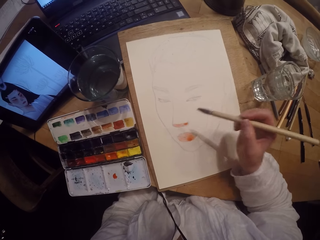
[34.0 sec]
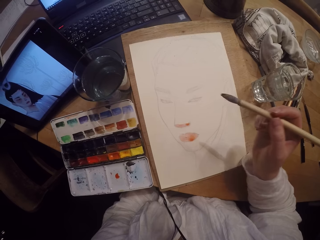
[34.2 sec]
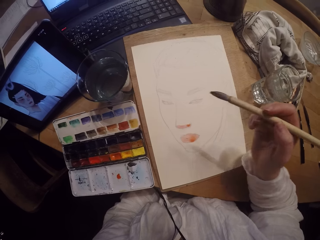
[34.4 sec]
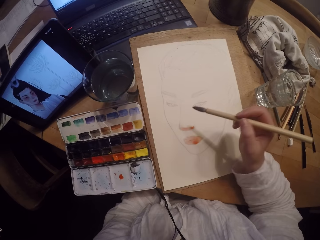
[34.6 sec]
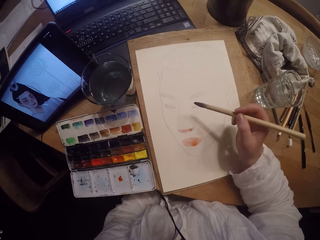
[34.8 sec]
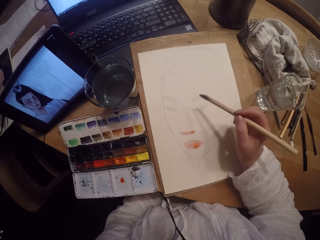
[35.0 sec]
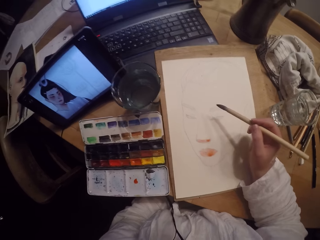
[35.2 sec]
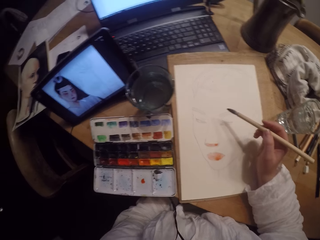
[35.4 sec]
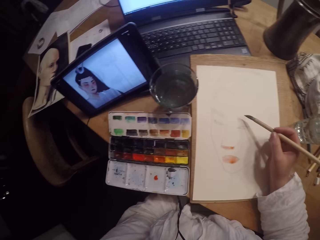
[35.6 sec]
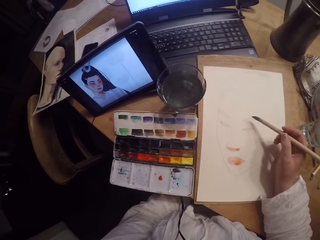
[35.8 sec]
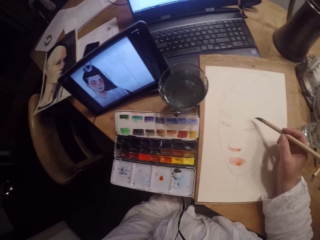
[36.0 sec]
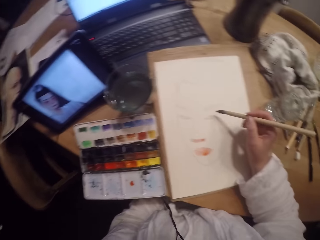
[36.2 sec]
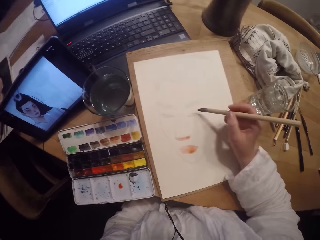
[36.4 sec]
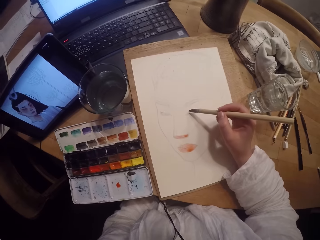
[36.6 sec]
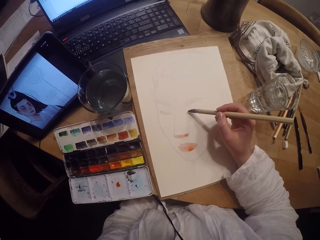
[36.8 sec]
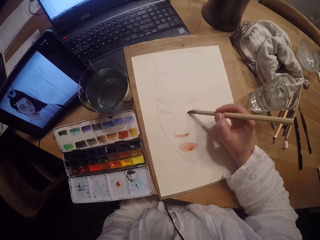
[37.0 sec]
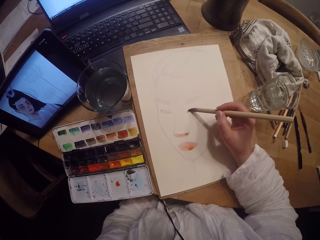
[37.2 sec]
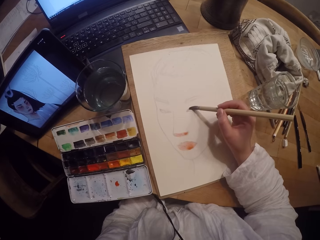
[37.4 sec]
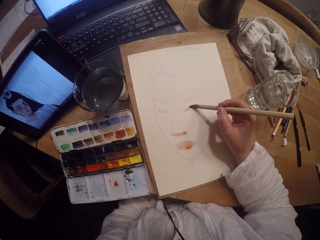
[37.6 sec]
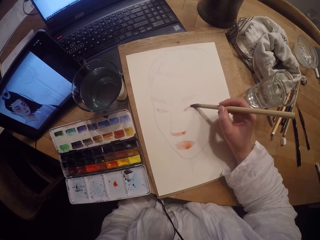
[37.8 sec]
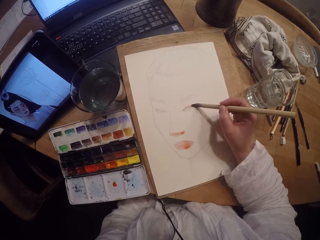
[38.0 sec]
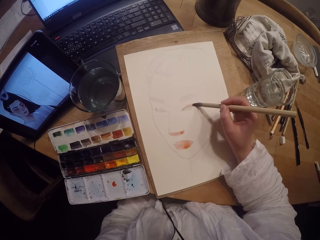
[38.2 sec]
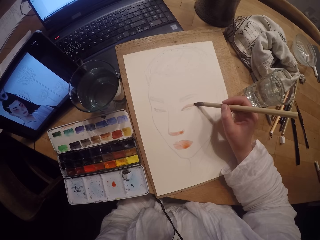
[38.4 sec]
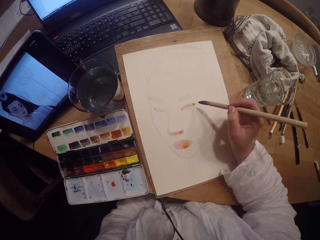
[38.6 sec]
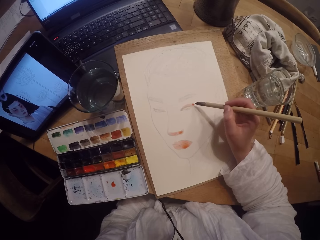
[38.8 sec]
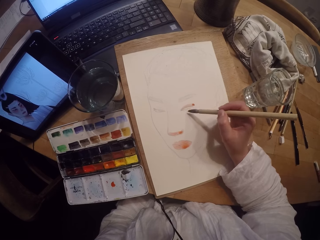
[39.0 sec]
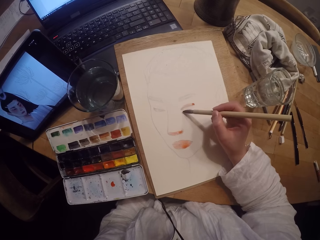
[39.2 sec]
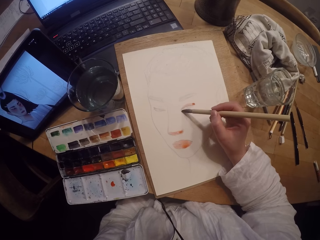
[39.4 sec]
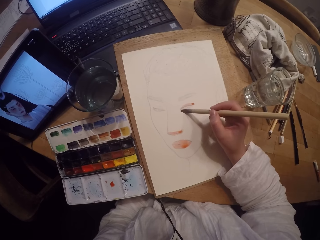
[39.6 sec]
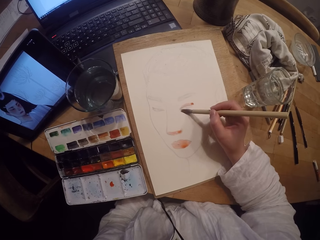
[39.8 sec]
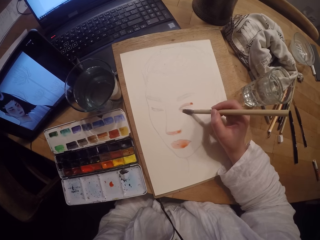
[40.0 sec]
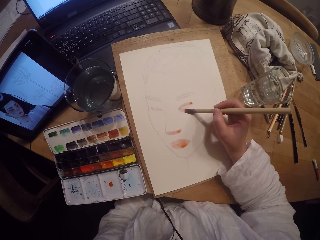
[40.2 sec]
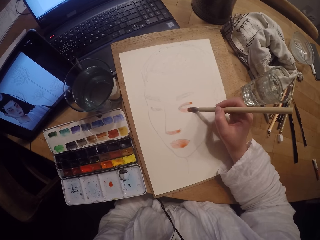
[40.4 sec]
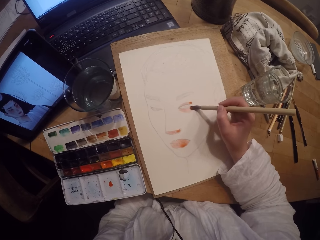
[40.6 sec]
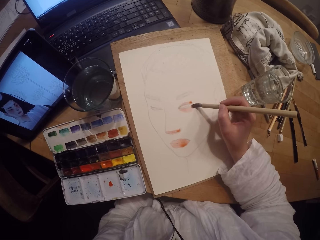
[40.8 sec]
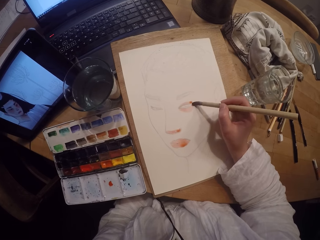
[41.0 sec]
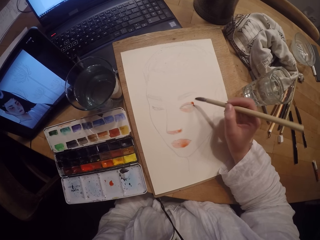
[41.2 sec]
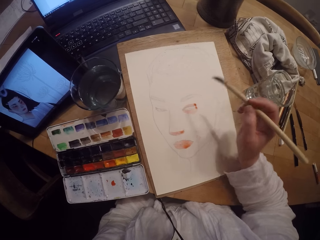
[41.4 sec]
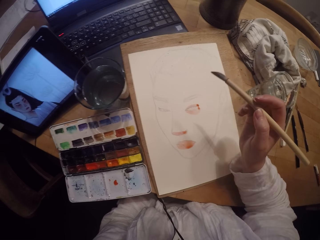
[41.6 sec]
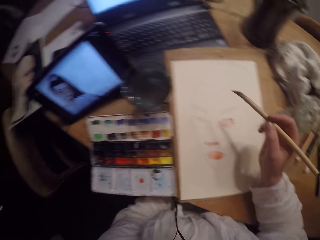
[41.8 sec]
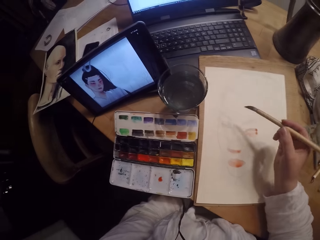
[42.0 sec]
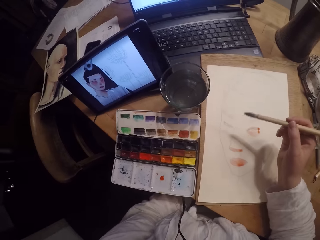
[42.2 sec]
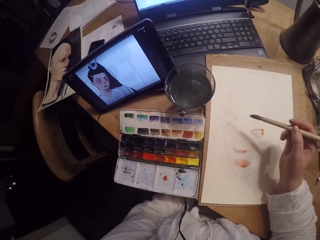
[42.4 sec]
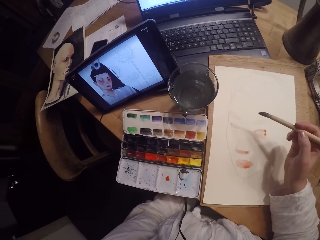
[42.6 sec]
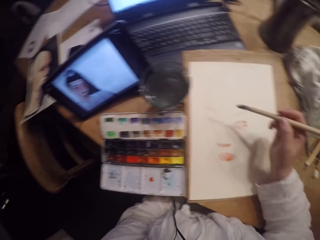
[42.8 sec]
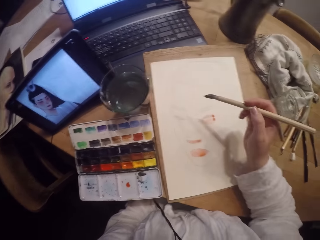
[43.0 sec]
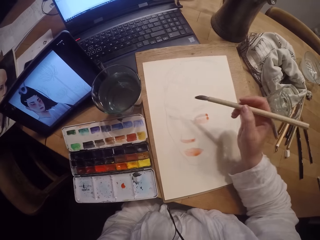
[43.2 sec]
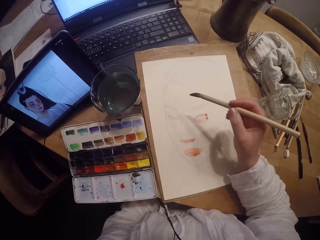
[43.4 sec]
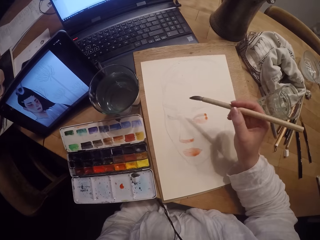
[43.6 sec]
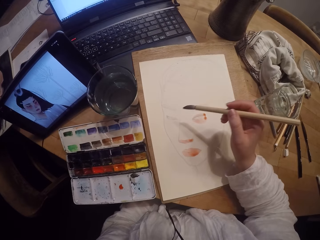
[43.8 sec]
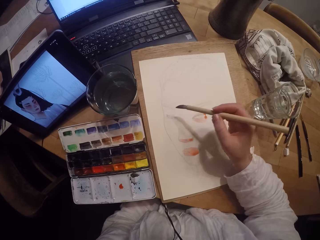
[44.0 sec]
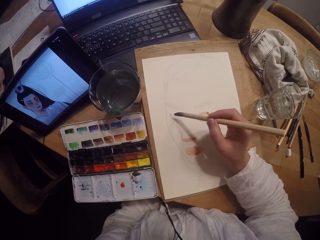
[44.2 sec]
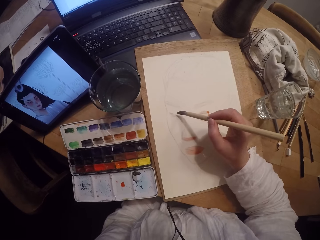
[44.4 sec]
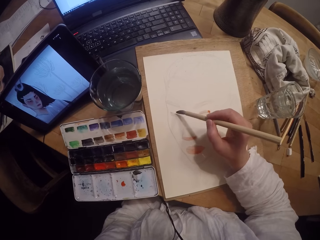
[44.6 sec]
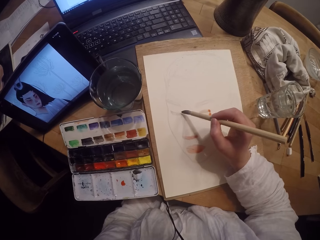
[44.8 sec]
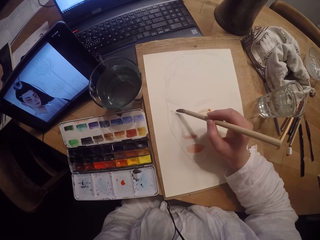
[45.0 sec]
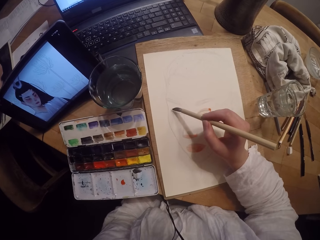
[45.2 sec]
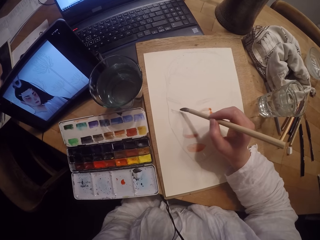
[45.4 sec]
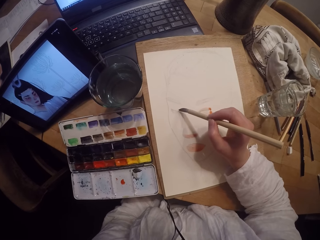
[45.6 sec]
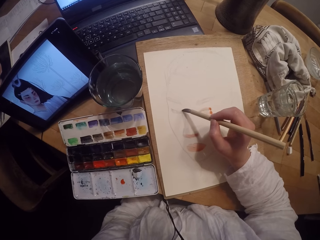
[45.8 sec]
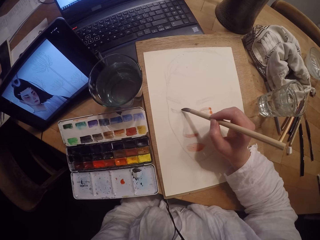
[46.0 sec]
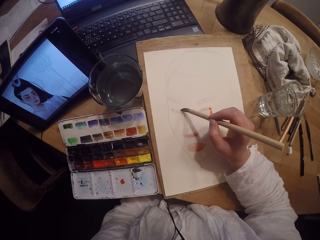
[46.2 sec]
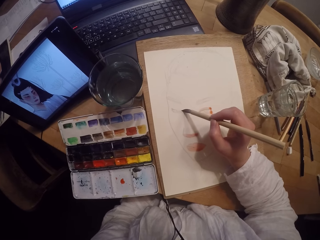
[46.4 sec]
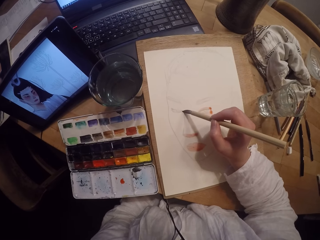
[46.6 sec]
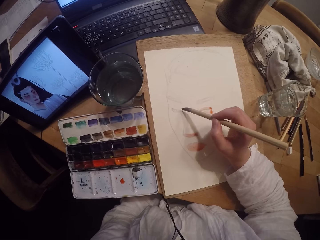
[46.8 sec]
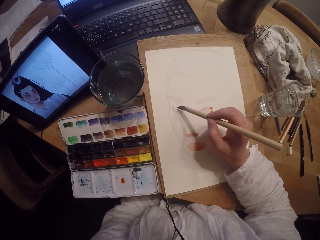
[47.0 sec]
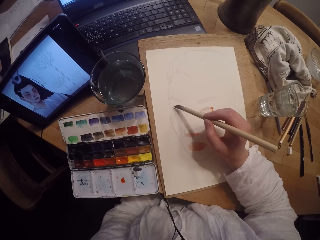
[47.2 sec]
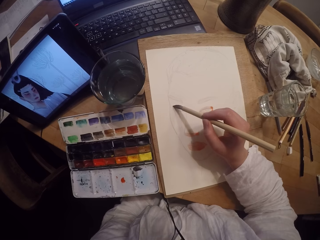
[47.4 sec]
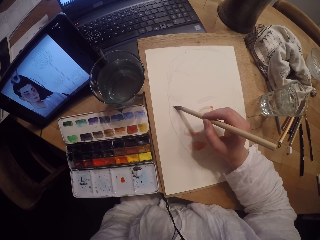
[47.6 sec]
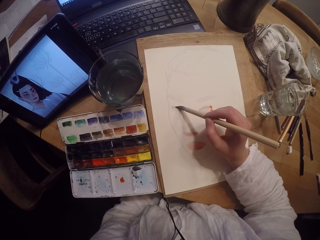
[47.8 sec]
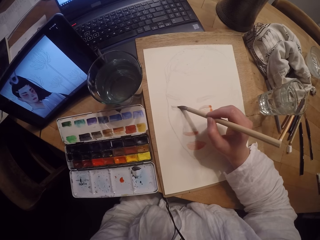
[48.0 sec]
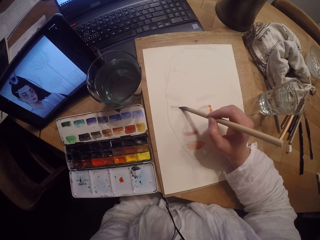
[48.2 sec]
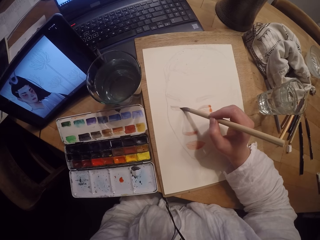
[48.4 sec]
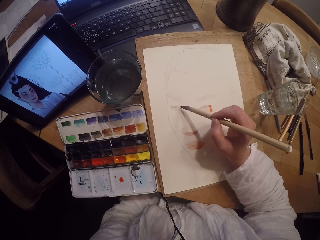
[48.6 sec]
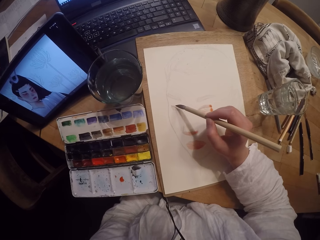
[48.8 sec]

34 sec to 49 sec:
The camera wearer stares at the tablet. They paint on a paper. They stare at the tablet. They stare at the paper. They paint on the paper.

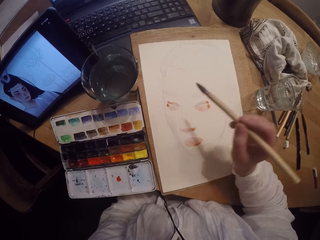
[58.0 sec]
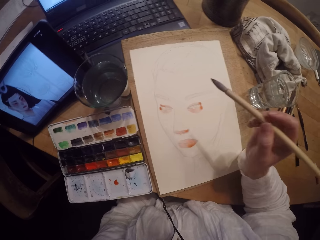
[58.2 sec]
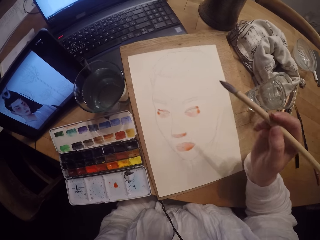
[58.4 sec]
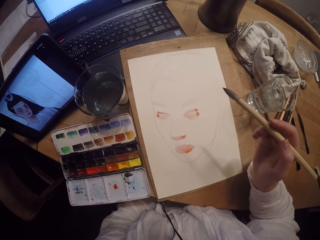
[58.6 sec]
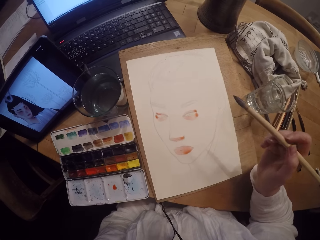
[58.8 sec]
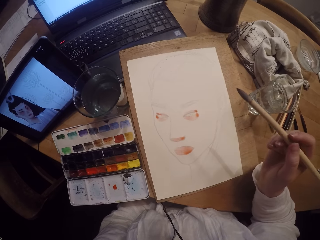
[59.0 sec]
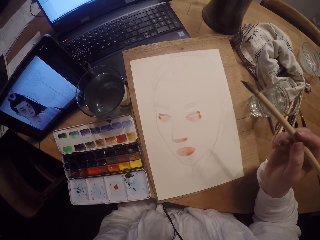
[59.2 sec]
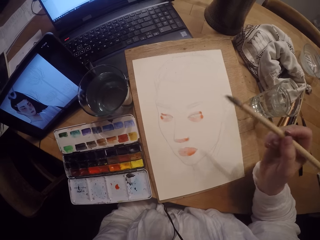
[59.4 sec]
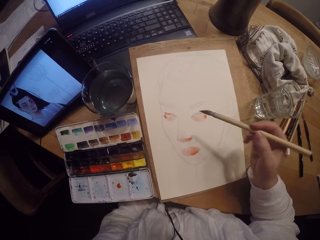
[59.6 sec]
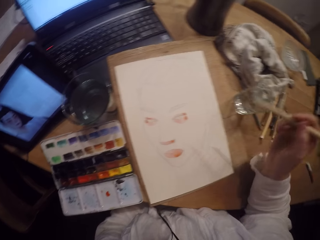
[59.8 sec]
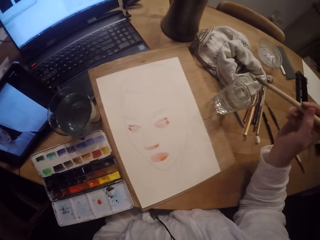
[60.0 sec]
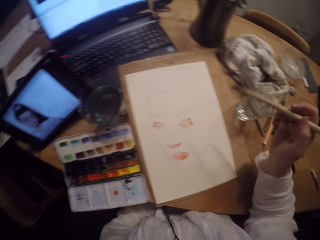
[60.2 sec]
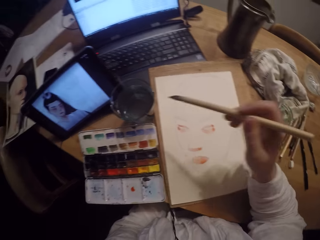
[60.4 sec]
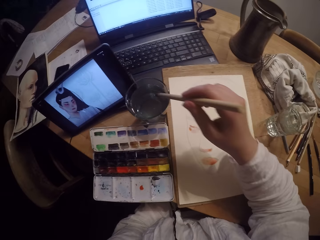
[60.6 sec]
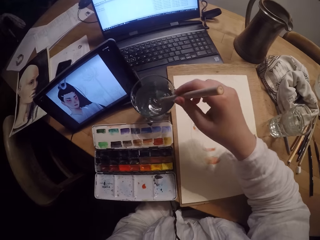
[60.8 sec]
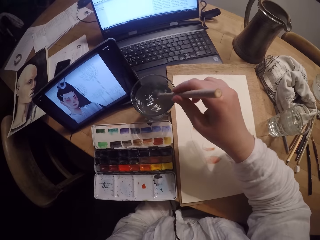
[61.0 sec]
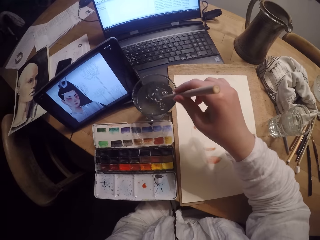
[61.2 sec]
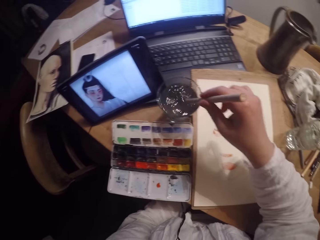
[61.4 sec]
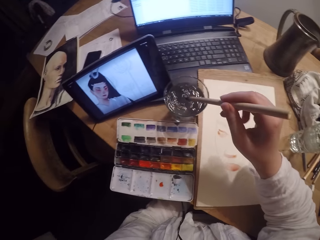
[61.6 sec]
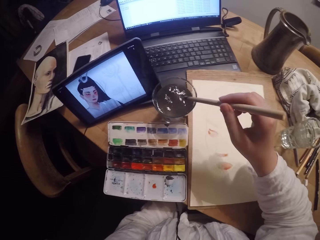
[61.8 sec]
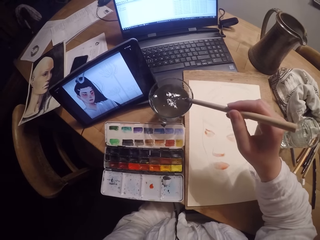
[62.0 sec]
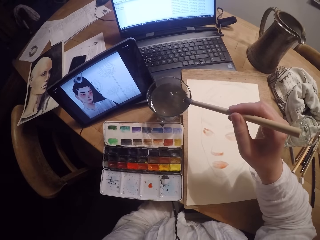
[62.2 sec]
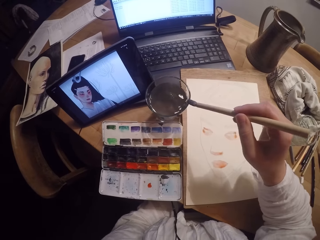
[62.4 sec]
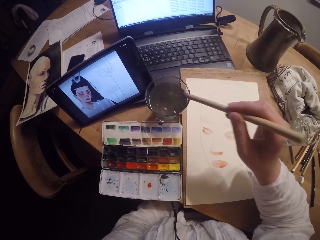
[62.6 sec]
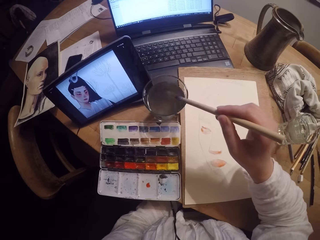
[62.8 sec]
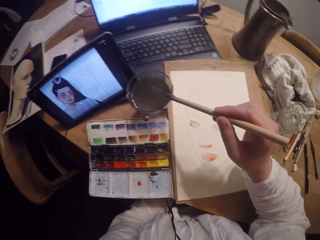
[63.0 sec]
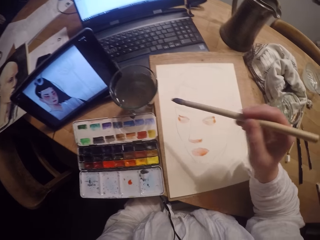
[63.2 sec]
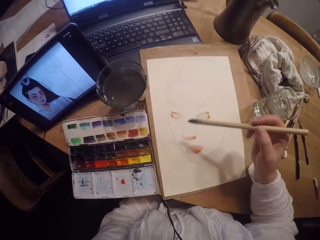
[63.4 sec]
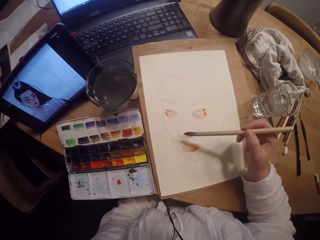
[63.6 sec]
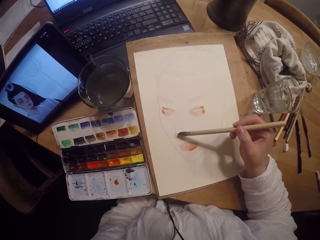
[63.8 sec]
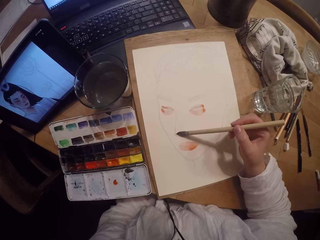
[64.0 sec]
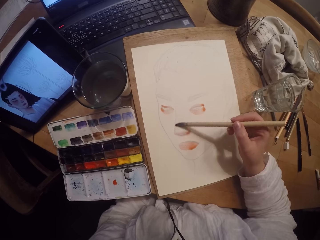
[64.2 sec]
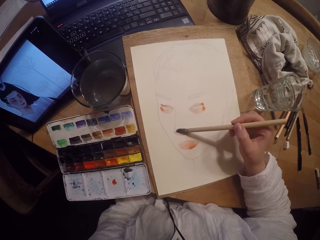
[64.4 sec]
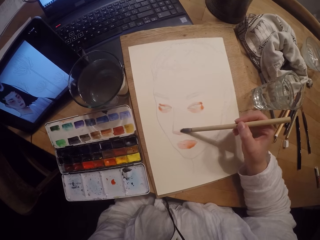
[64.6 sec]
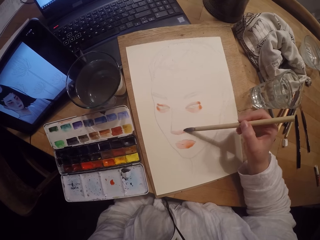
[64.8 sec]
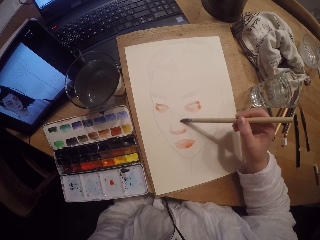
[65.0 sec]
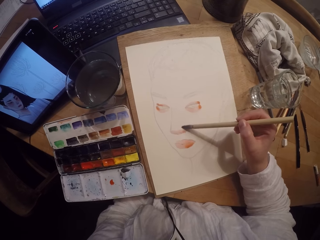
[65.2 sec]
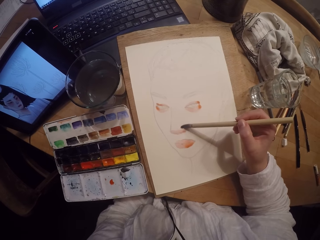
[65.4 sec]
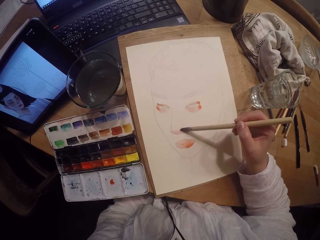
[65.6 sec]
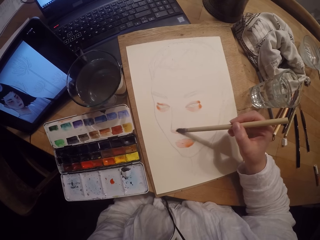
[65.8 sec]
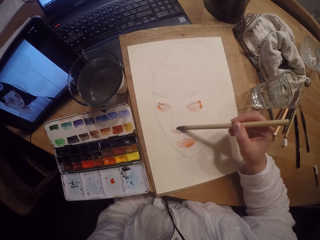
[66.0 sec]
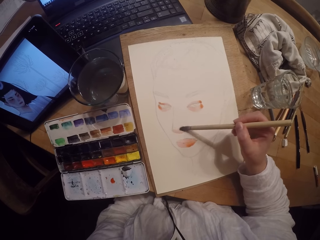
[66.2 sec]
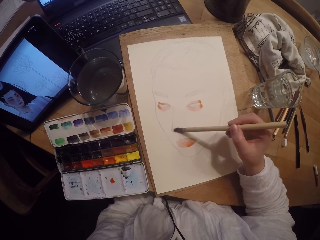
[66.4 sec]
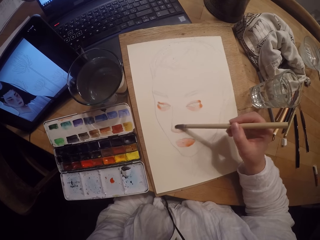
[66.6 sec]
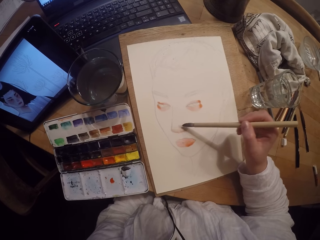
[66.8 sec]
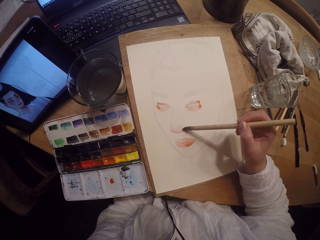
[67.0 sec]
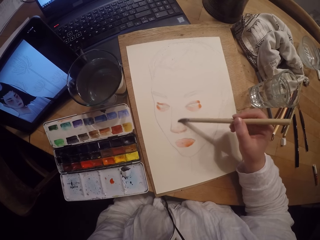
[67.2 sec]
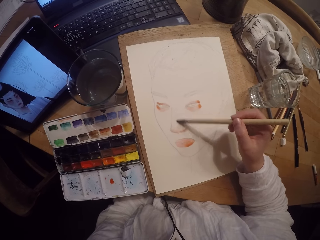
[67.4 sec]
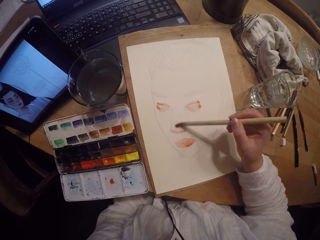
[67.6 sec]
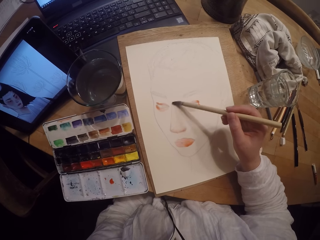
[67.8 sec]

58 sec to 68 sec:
The camera wearer removes the brush on the drawing book. They dip the brush in a cup of water. They clean the paintbrush in a bowl. They wipe the brush on the edge of the cup of water. They paint the drawing book with the brush.
